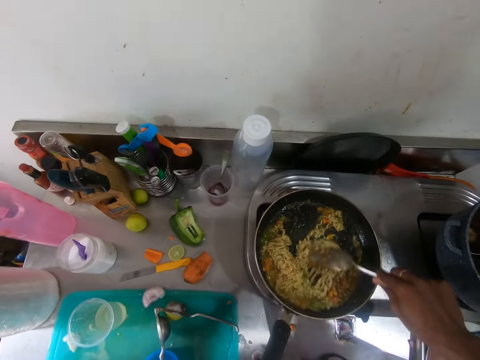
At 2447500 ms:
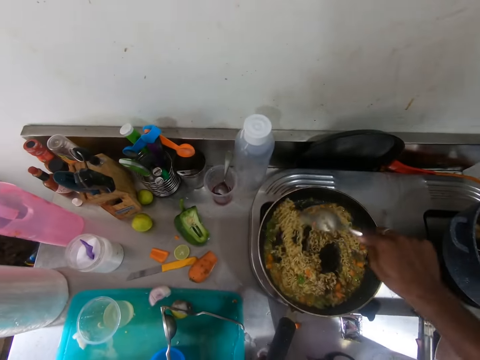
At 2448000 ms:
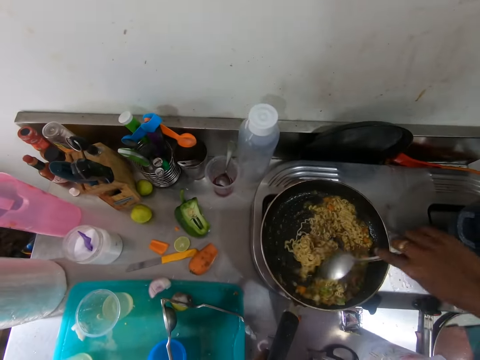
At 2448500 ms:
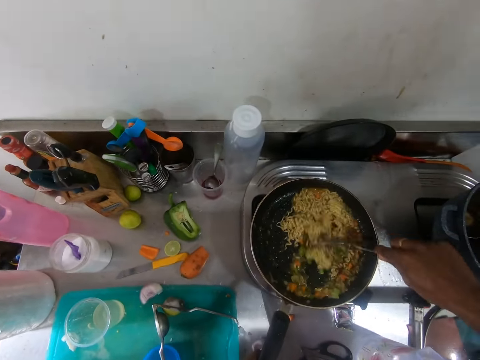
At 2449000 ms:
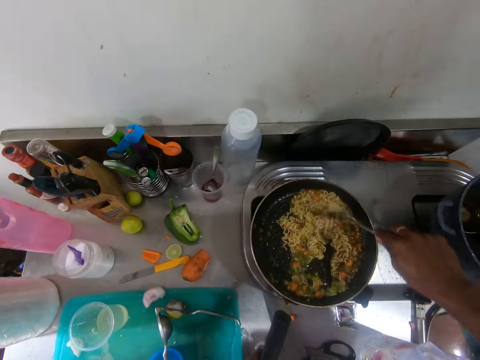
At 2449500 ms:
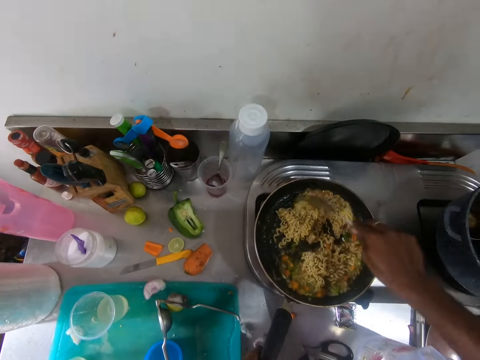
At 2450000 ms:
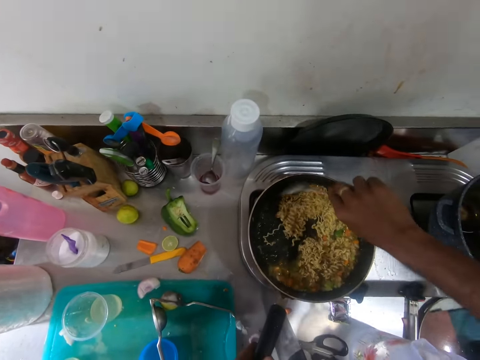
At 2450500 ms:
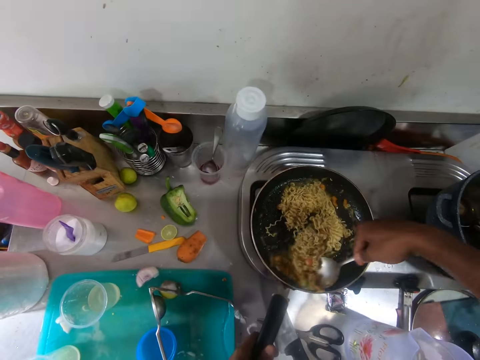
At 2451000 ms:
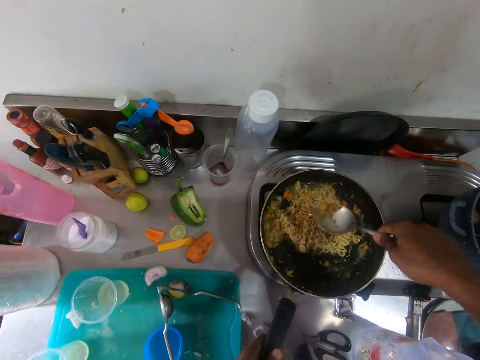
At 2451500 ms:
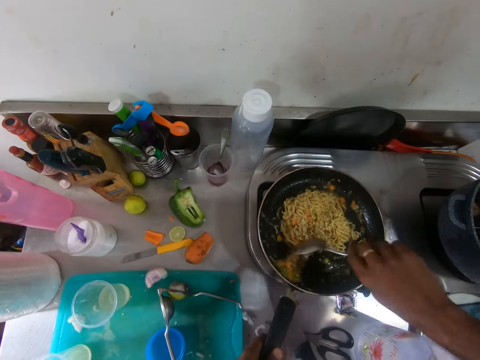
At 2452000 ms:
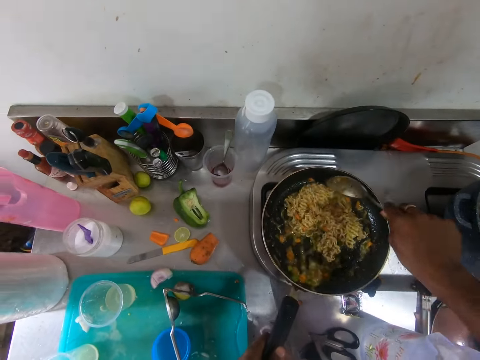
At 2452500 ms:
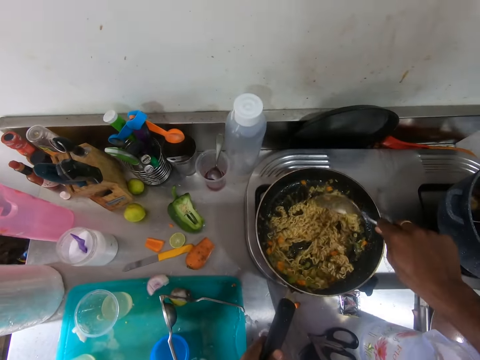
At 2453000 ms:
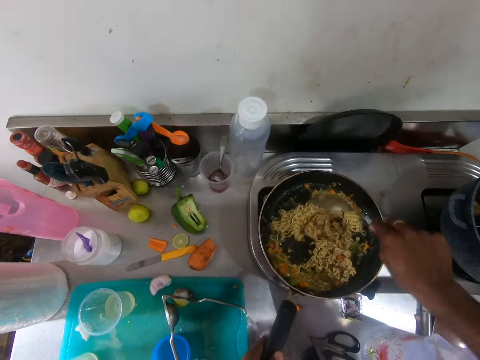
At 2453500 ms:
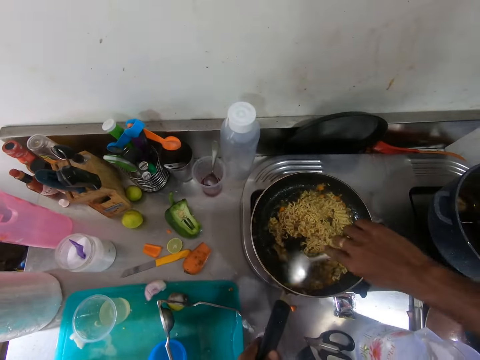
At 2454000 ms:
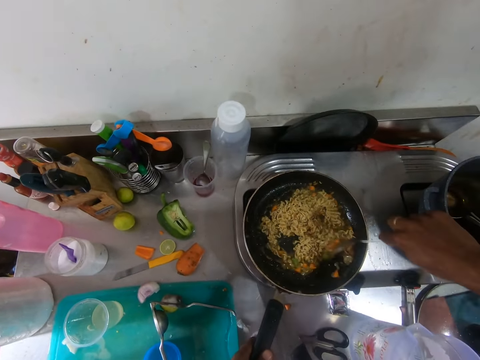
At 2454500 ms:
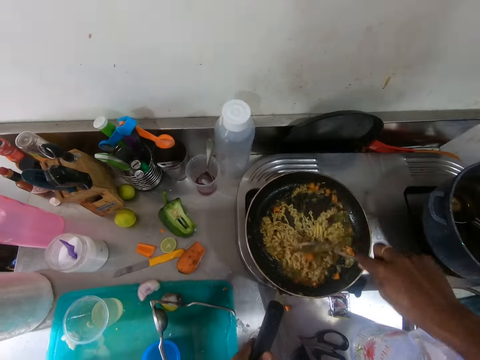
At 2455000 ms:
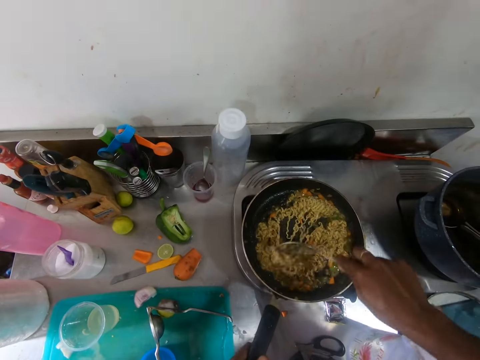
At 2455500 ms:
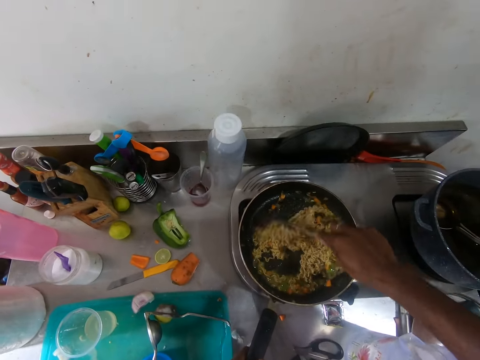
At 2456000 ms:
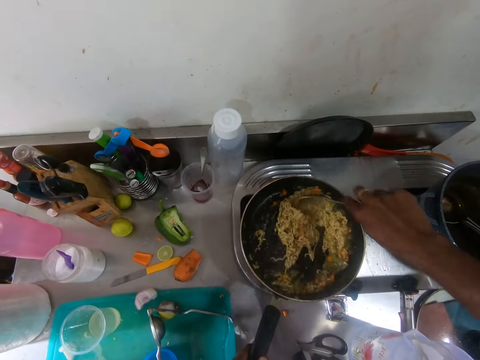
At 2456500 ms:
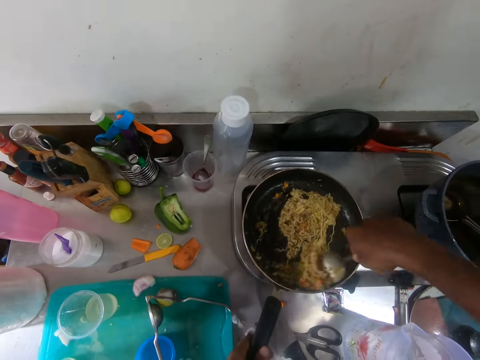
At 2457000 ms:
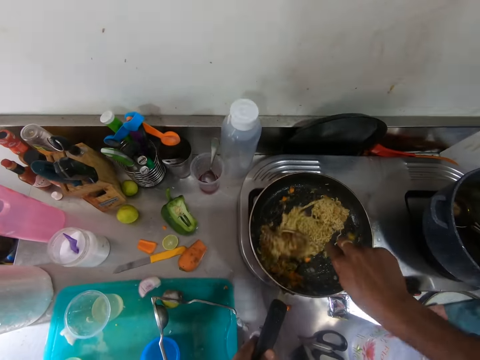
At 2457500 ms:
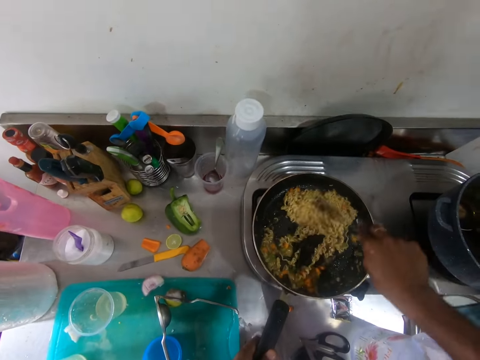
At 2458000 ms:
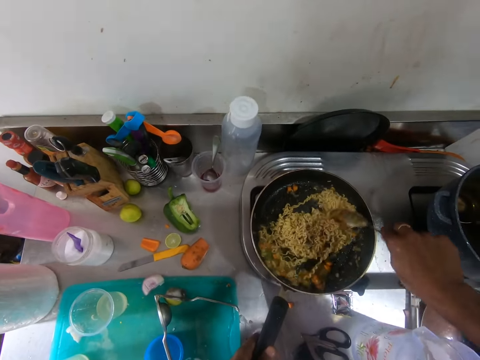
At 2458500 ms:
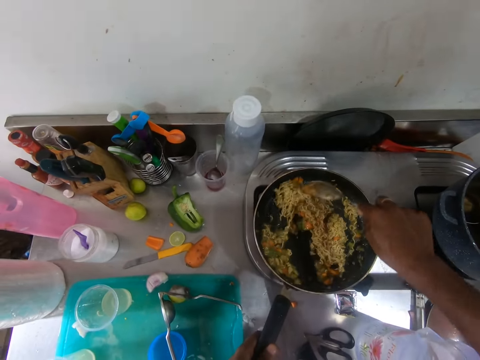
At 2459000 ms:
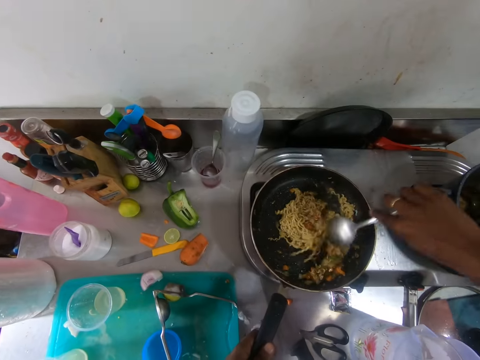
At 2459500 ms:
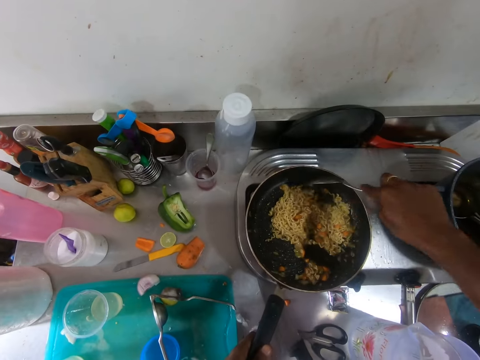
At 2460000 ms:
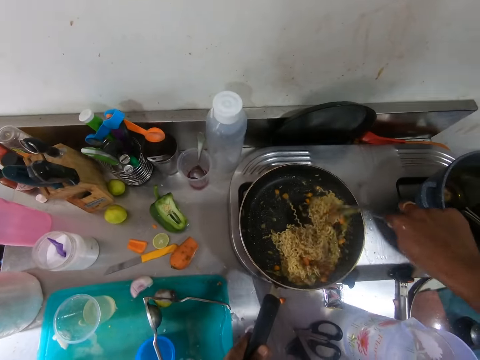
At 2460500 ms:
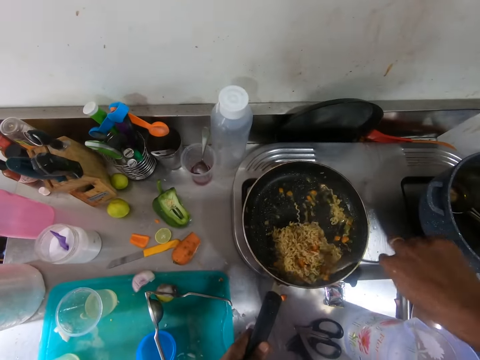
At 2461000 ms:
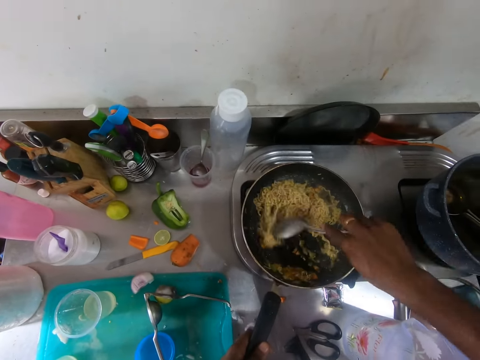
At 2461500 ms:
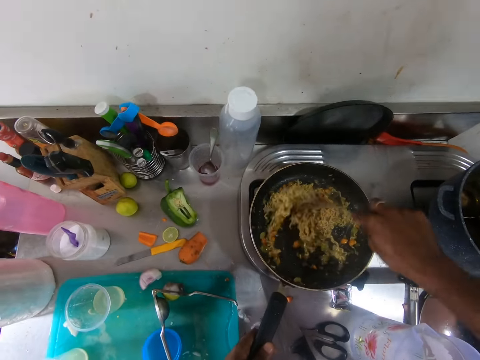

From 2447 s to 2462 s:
The camera wearer stirs the spaghetti repeatedly.

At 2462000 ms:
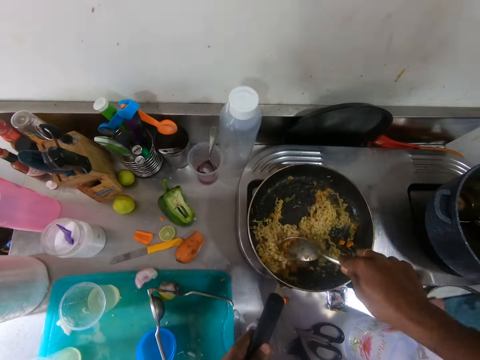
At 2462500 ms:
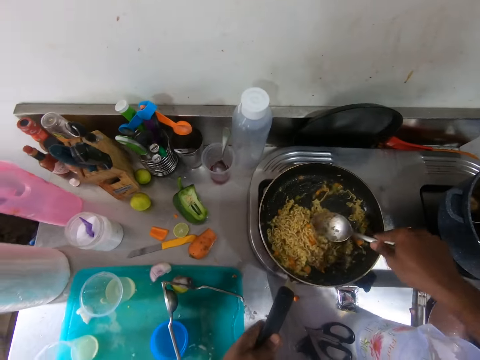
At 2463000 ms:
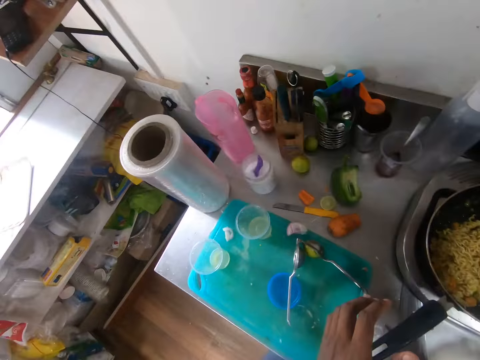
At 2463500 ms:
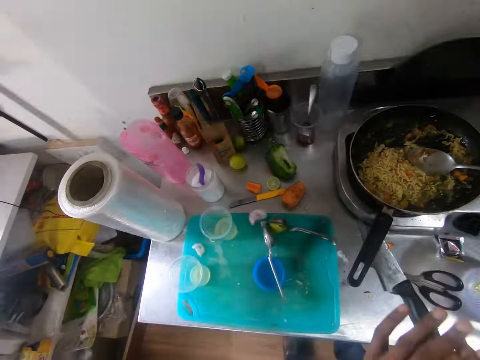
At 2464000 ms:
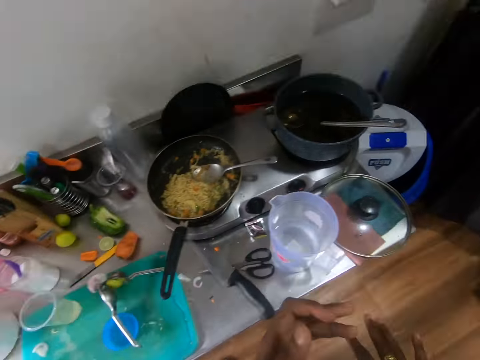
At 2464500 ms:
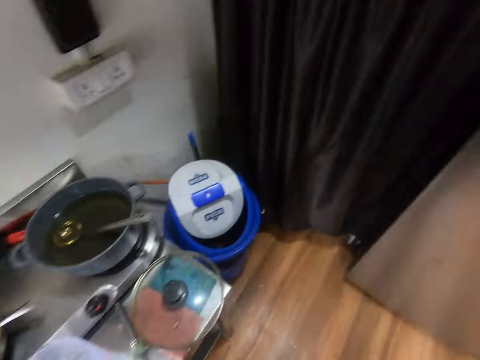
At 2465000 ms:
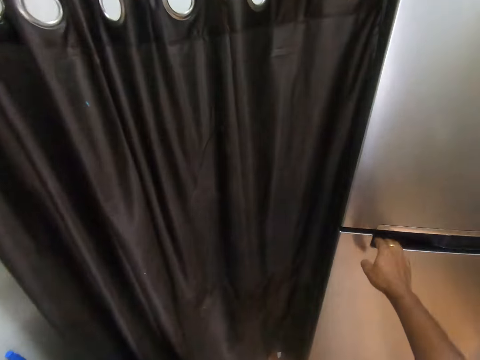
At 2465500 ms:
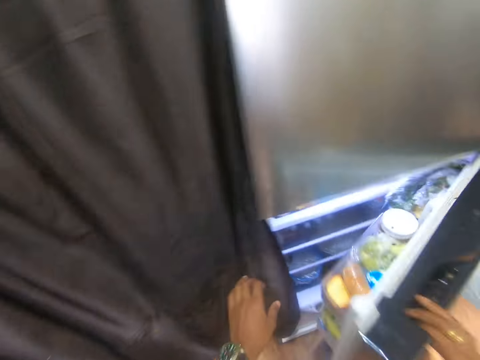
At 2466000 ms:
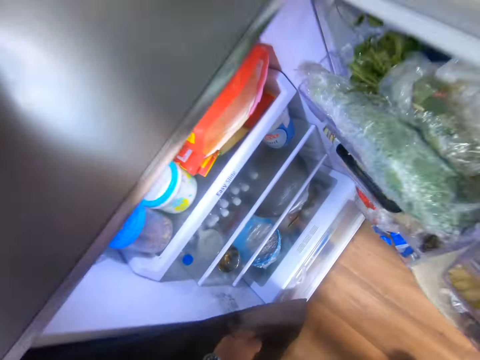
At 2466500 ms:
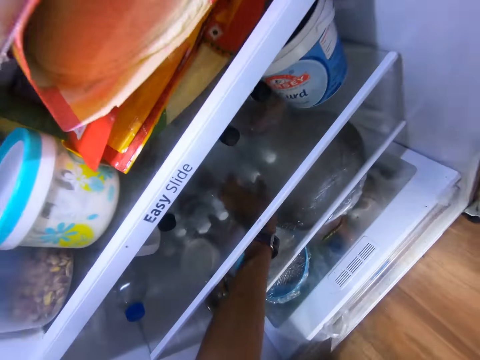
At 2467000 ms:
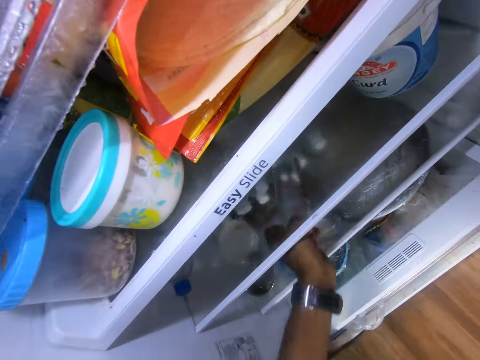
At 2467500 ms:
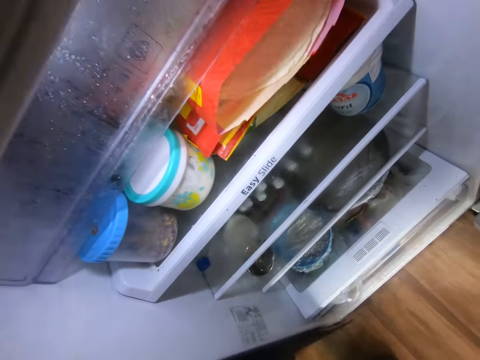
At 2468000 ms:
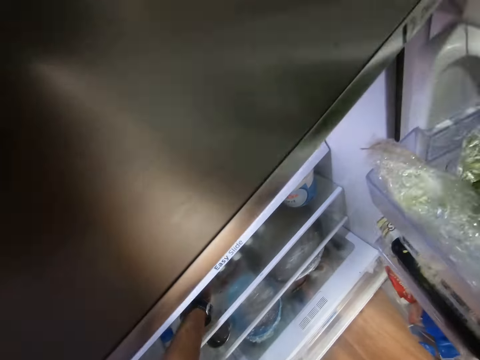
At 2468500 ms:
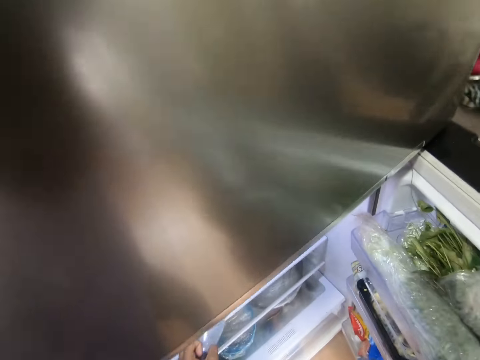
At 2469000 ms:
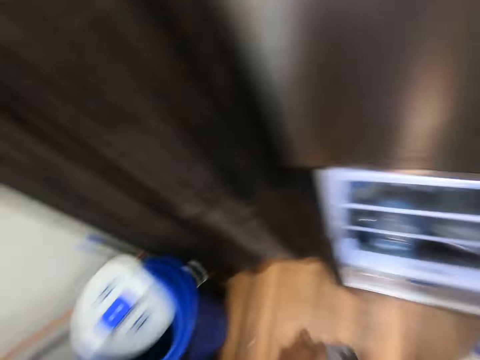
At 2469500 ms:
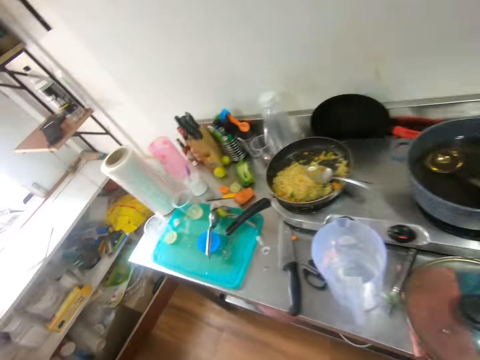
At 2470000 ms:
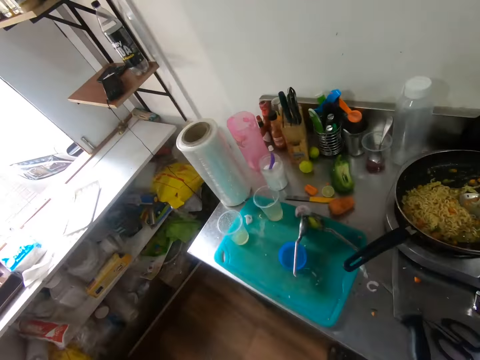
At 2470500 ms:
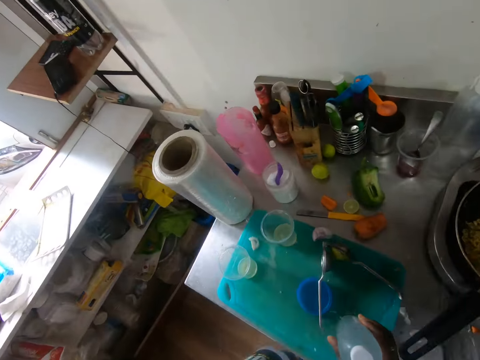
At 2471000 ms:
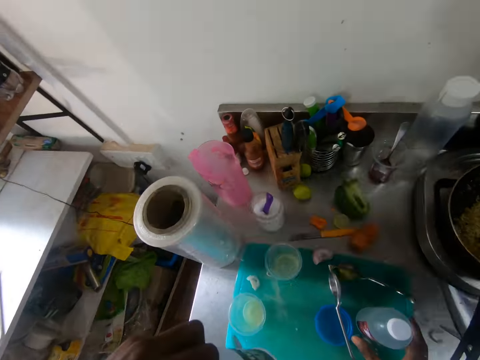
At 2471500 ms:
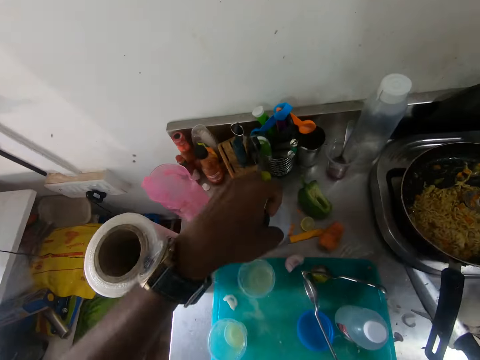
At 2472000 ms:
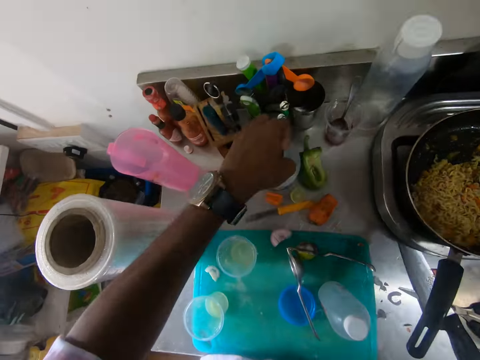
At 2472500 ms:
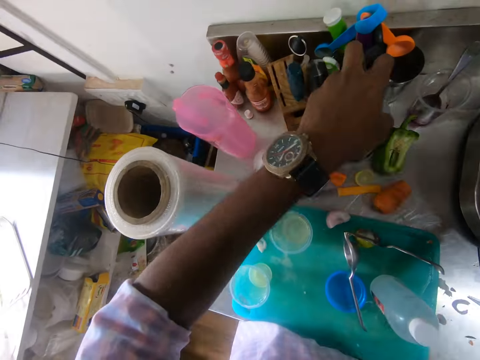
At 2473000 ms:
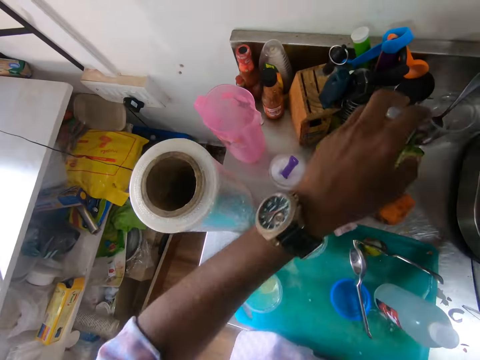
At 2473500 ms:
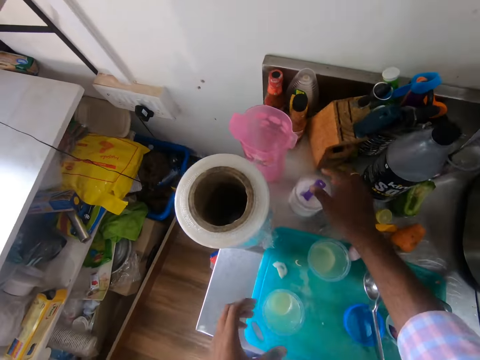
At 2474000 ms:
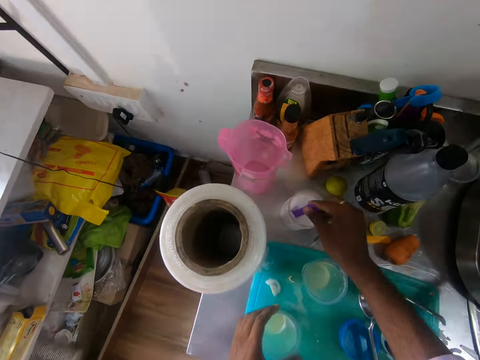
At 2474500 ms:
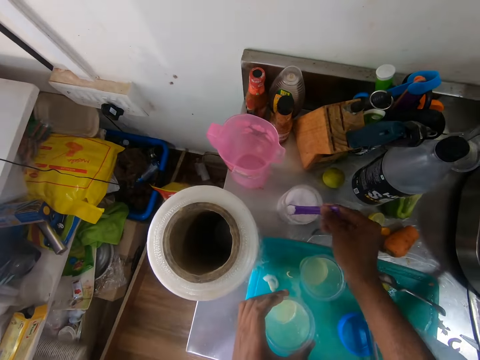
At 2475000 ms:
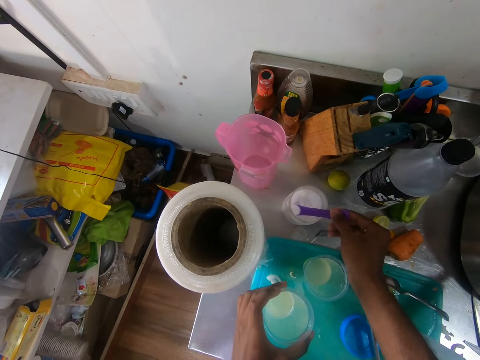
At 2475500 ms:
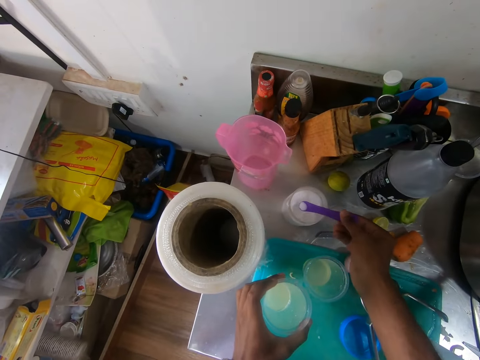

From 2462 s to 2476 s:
The camera wearer rubs both hands together. He opens a fridge with his right hand. He grabs a bottle of water from the fridge with his left hand. He passes the bottle of water to his right hand. He grabs a bottle of soda from the fridge with his left hand. He drops the bottle of water on the chopping board with his right hand. He drops the bottle of soda on the slab with his left hand. He takes a bottle of water from the fridge. He grabs a spoon in a container with his right hand. He scoops salt from the container with the spoon in his right hand. He picks up the cup of lemon juice from the chopping board with his left hand. He drops some salt into the container with the spoon in his right hand.
